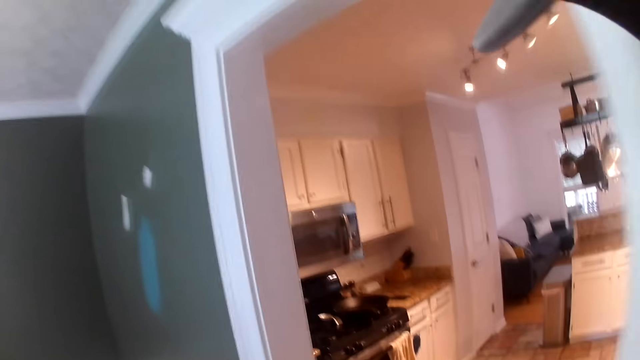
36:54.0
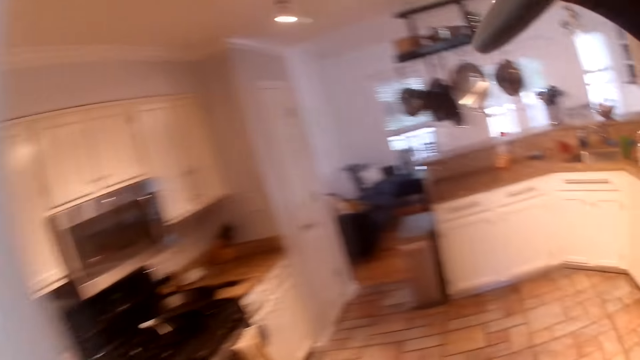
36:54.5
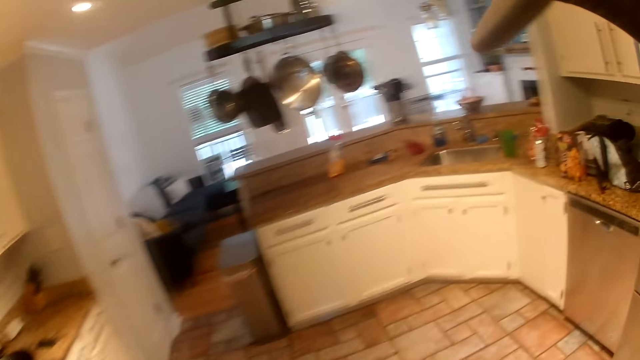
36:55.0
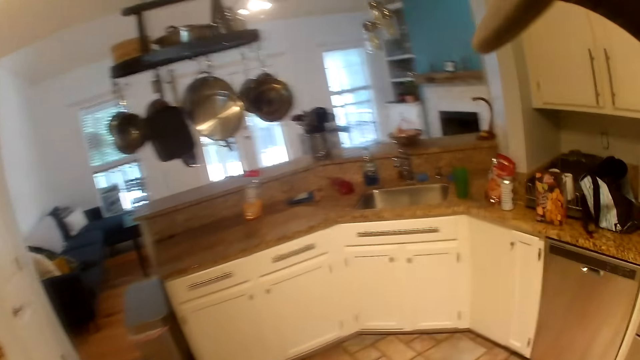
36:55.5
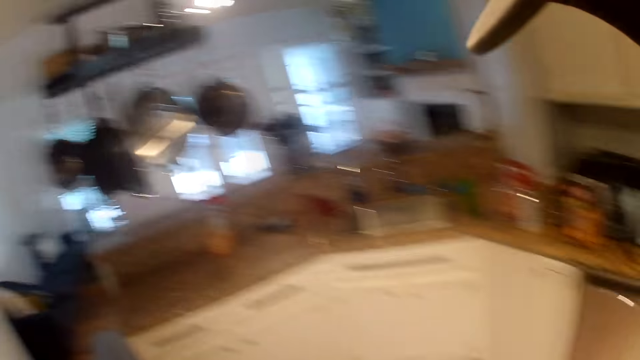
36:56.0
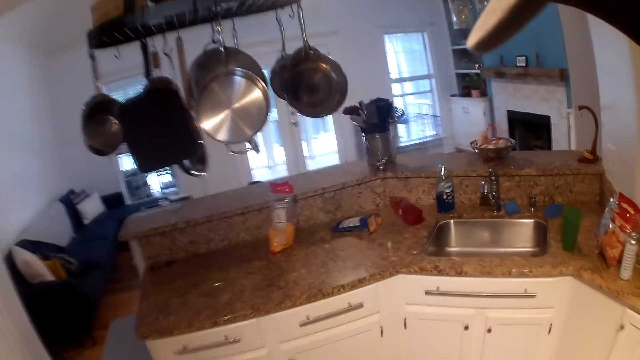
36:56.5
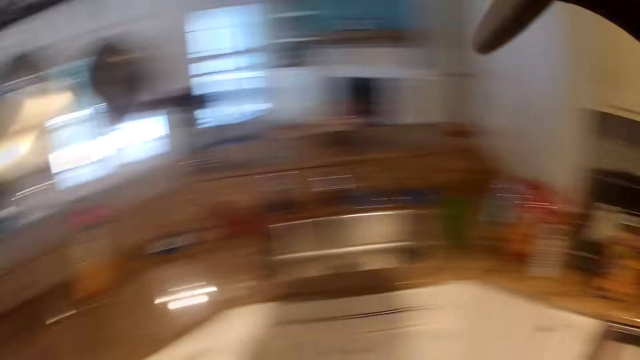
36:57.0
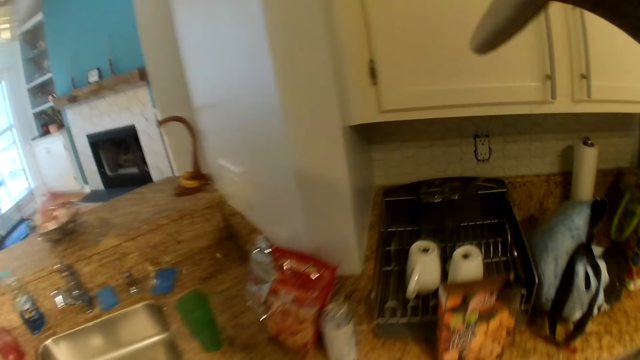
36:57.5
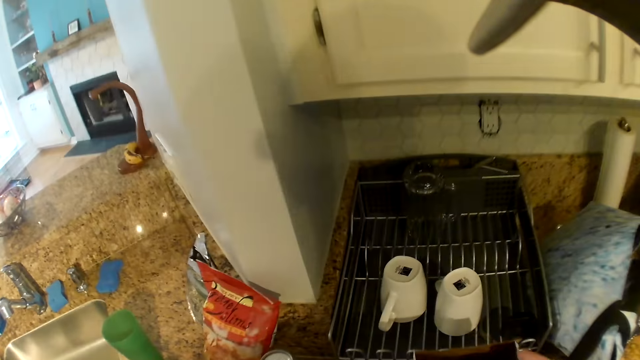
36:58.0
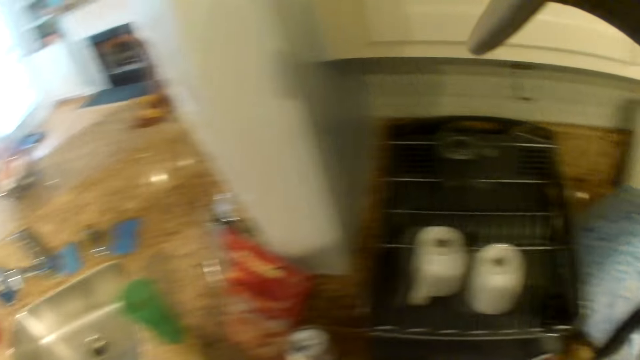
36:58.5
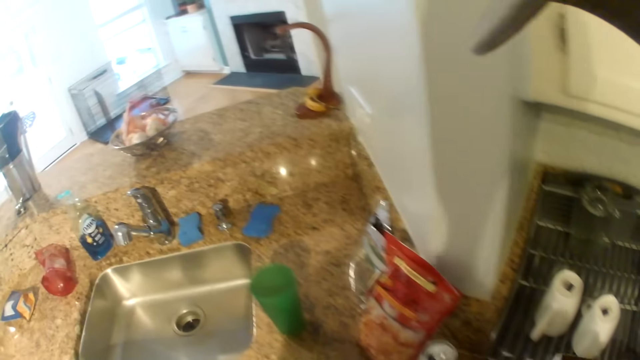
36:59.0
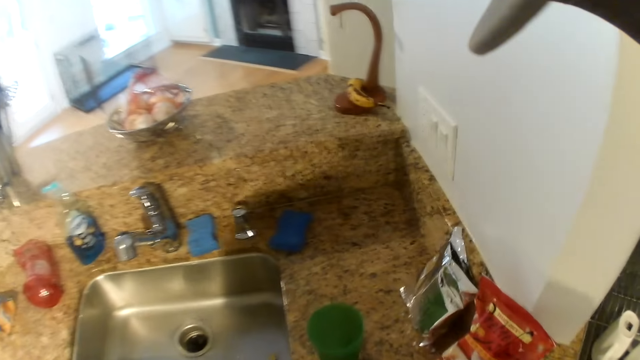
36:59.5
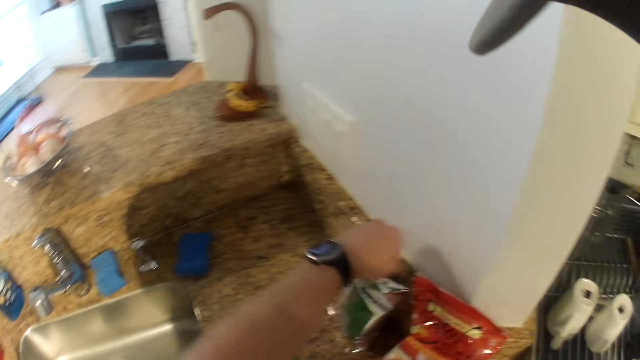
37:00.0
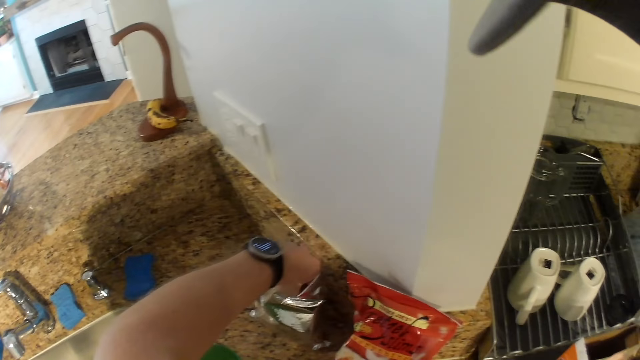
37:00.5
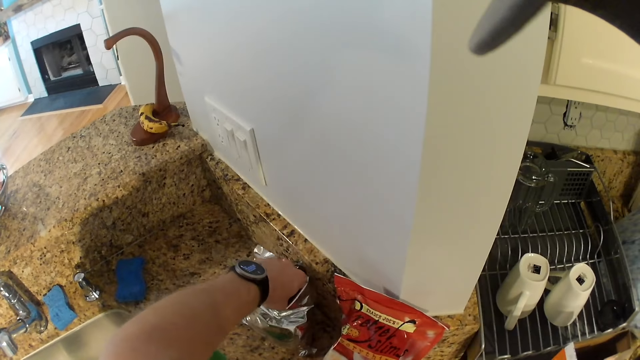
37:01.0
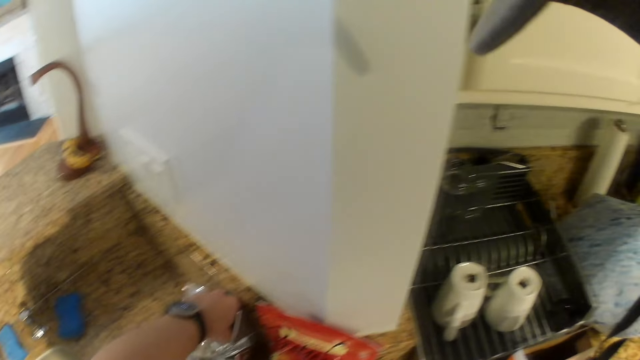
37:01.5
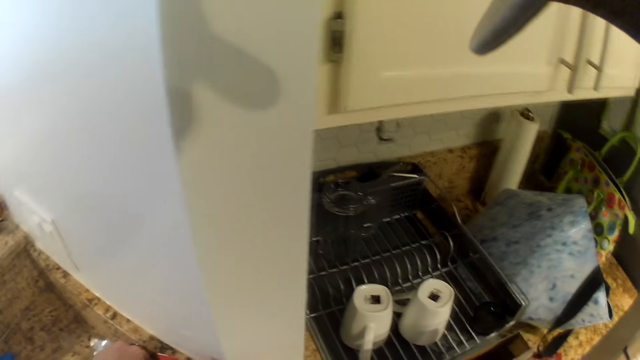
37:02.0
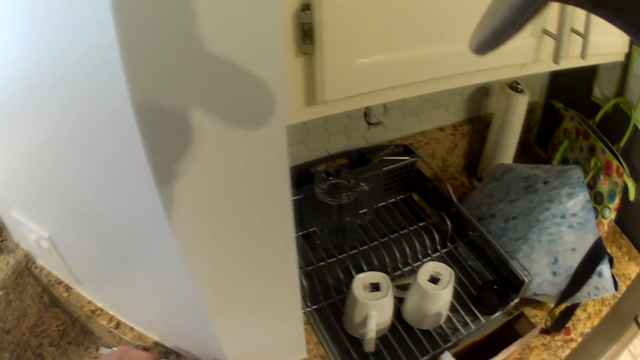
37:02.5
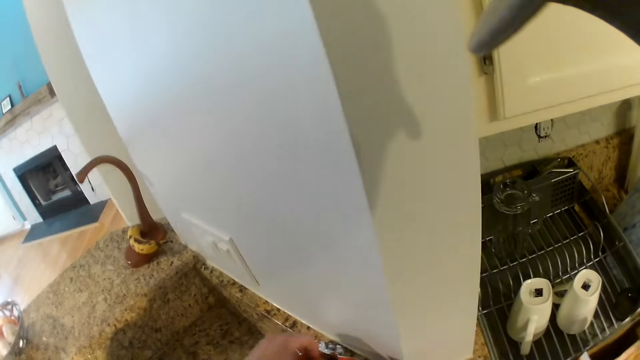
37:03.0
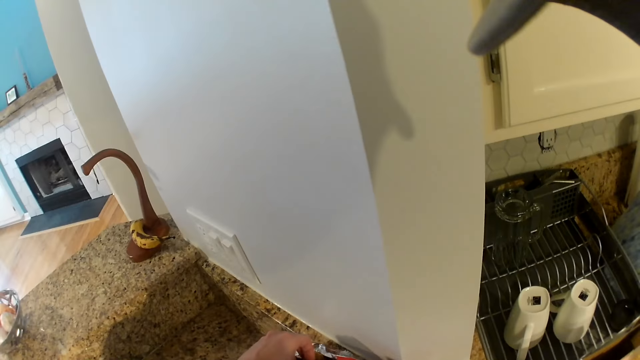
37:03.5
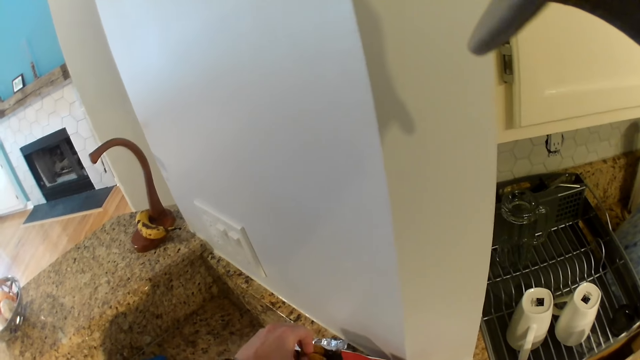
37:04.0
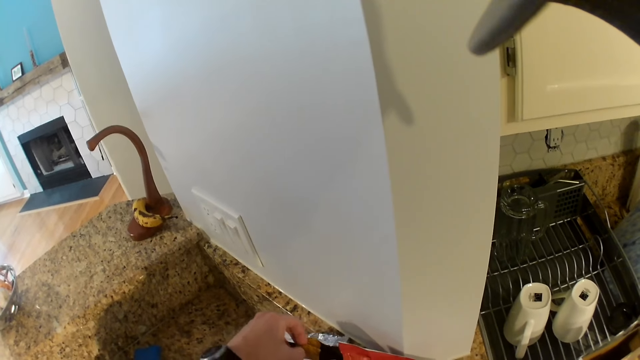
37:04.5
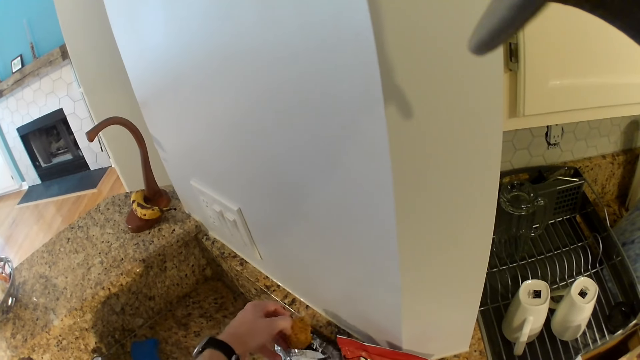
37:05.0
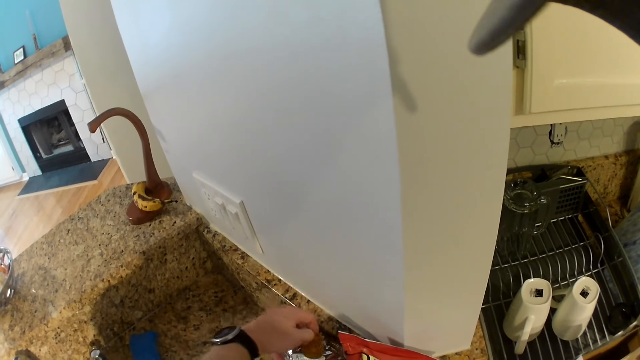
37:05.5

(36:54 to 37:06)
The camera wearer holds a snack box. He takes out snacks from a packet on the kitchen cabinet with his left hand. He picks a cookie.

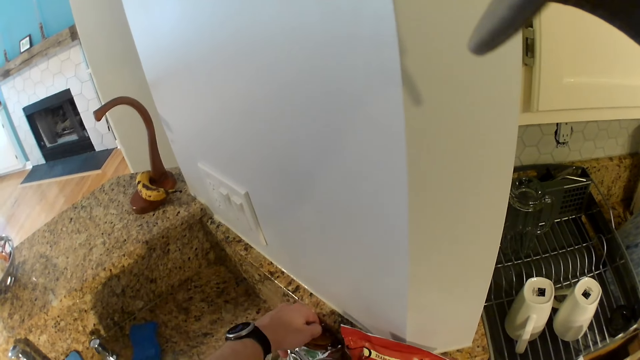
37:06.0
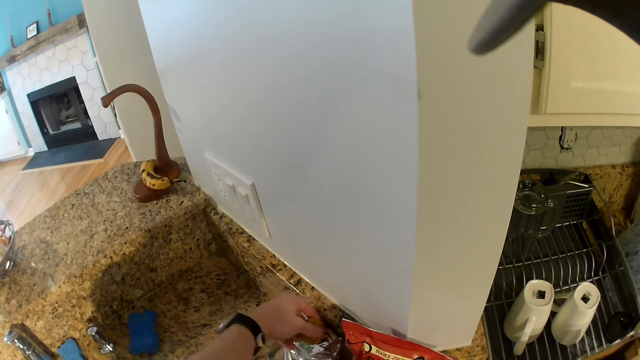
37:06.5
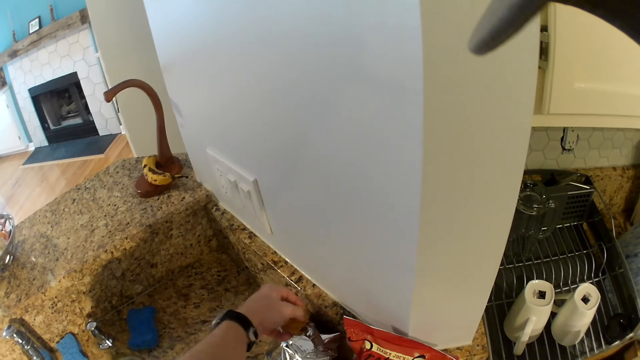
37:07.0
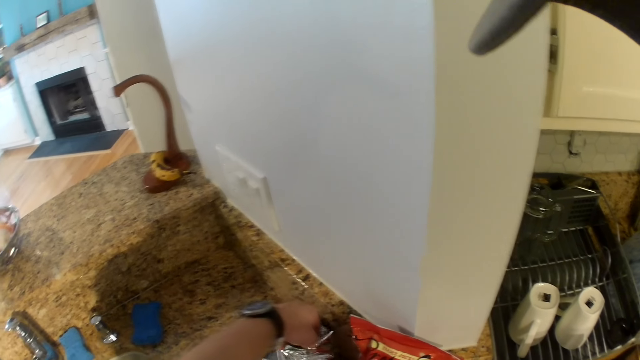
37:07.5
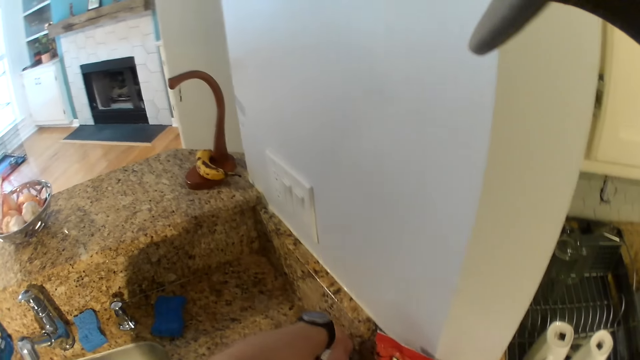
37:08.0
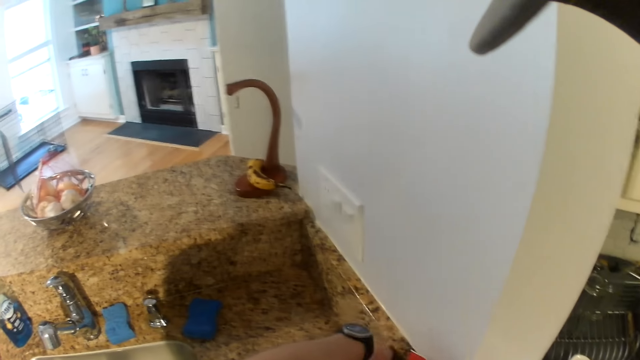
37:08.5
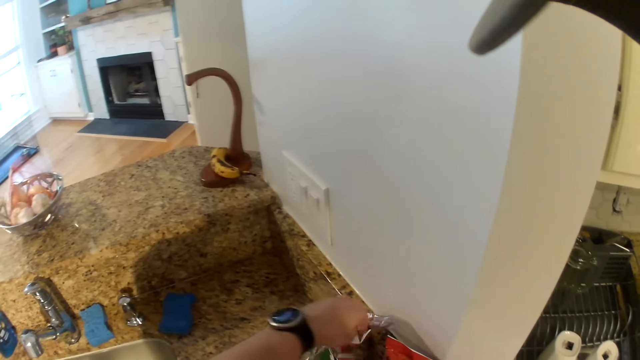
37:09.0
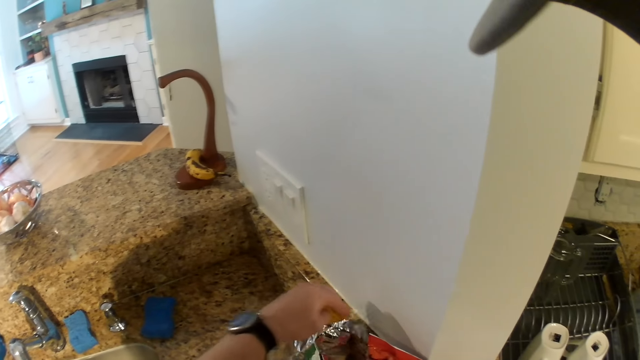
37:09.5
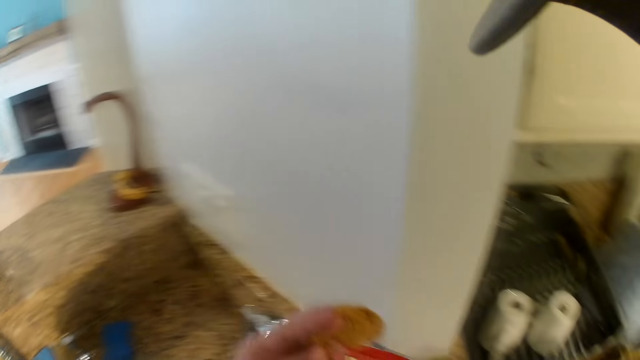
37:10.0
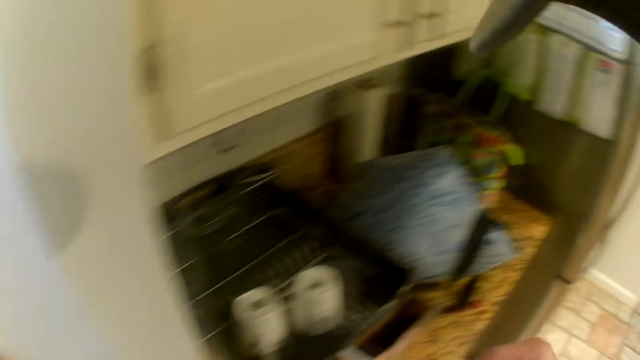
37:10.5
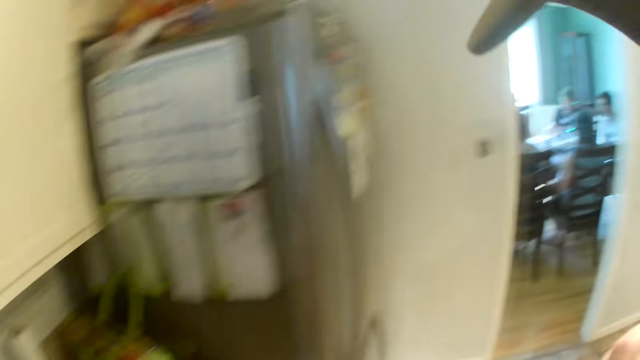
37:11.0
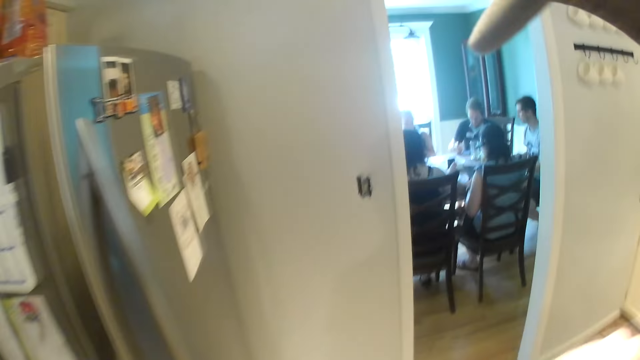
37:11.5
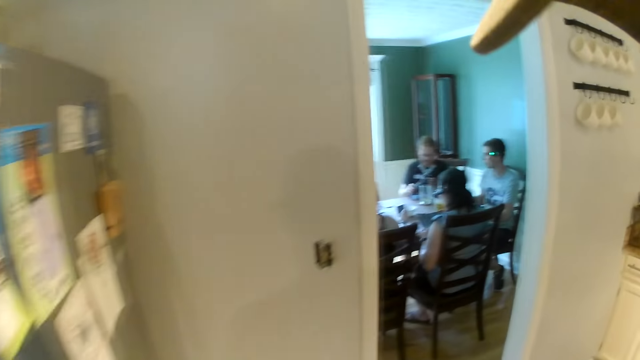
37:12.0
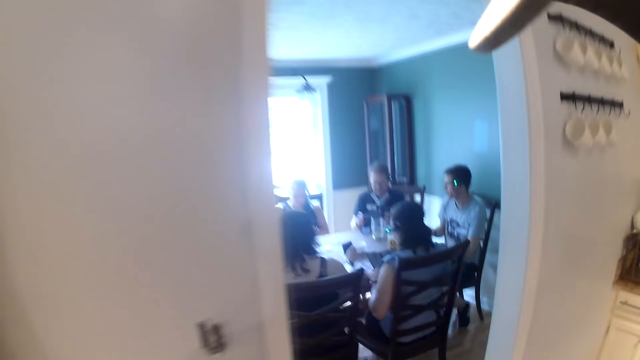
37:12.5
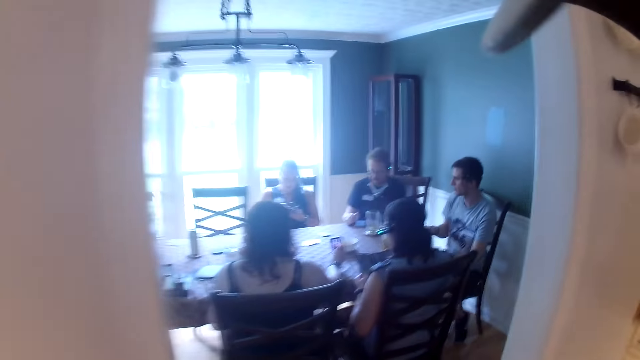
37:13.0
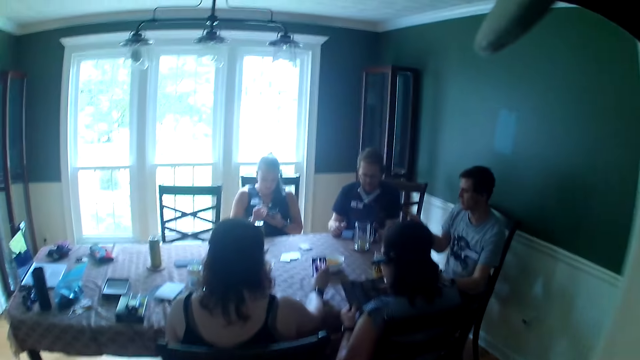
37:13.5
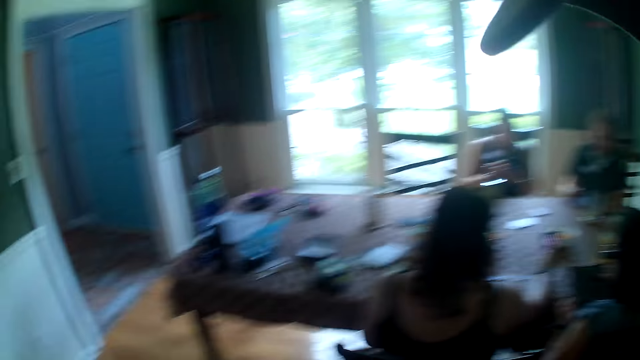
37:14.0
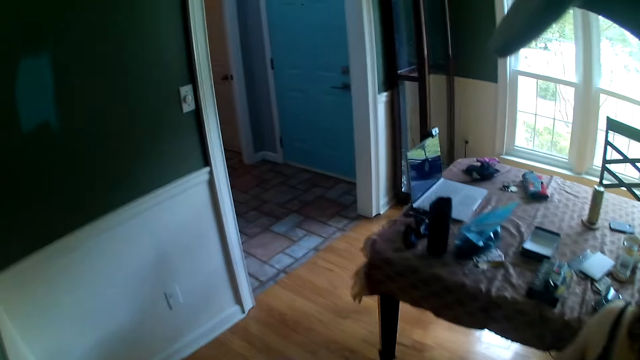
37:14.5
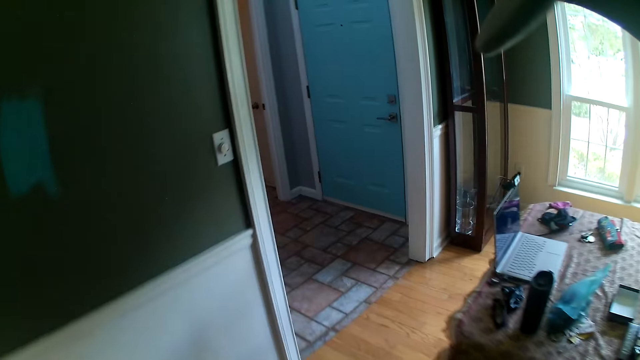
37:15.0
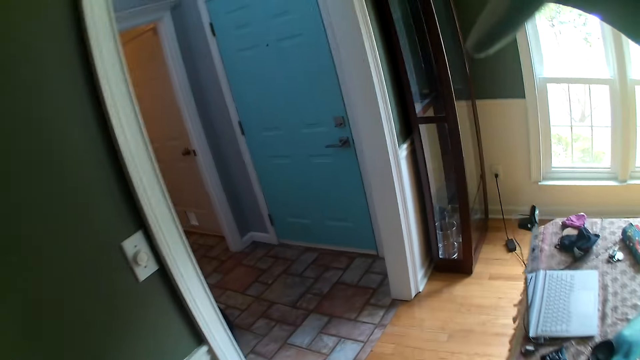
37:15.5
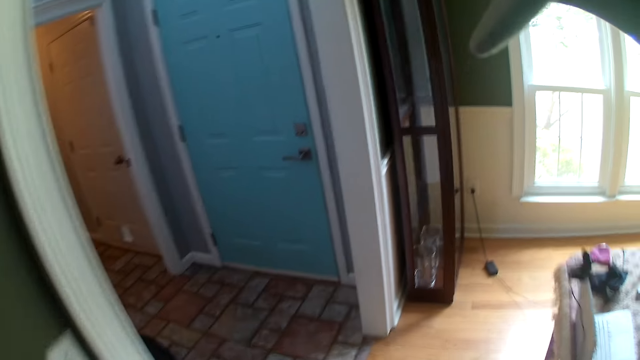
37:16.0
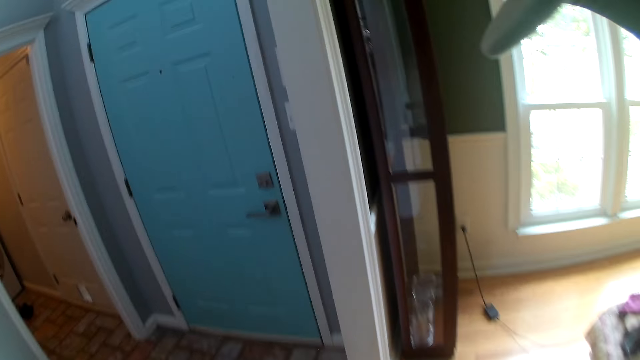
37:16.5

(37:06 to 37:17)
The camera wearer walks towards the dining table. They eat the cookie.
